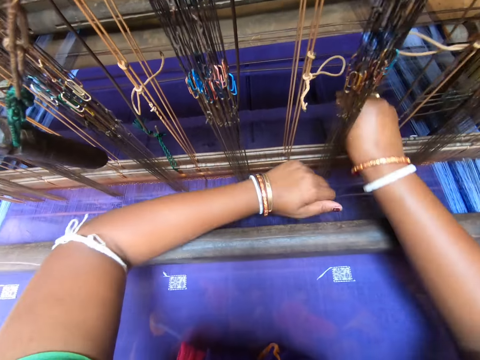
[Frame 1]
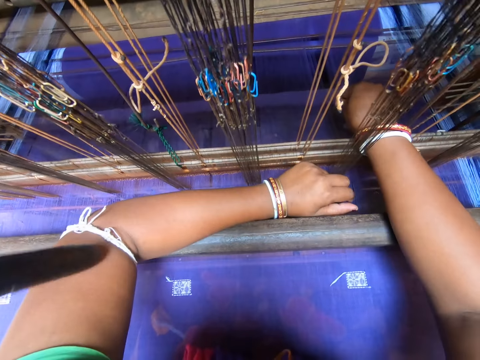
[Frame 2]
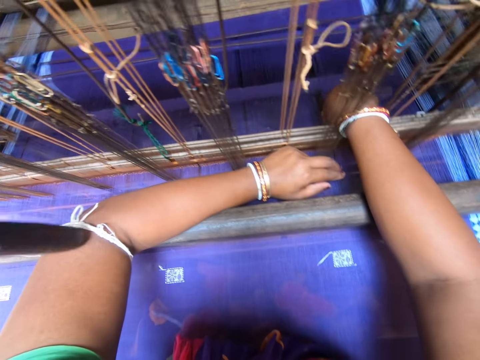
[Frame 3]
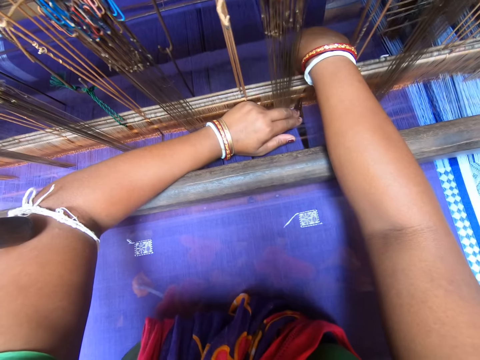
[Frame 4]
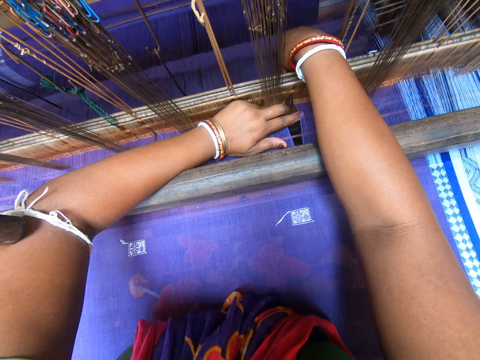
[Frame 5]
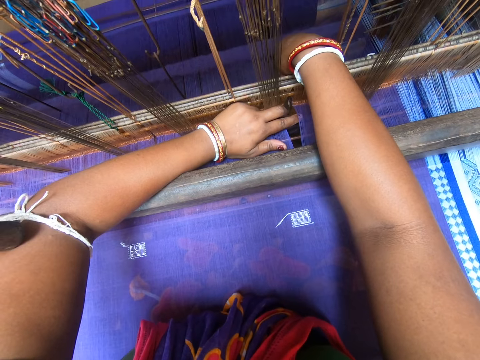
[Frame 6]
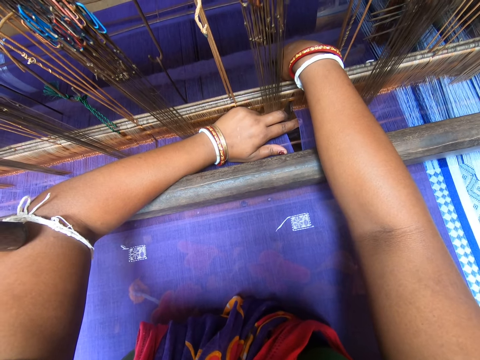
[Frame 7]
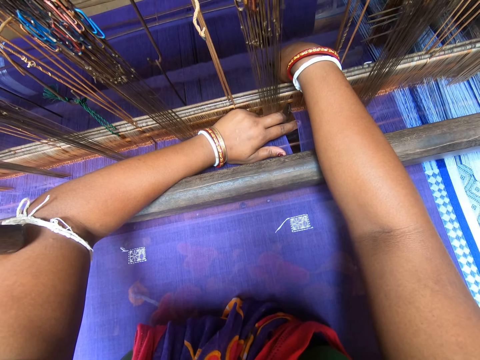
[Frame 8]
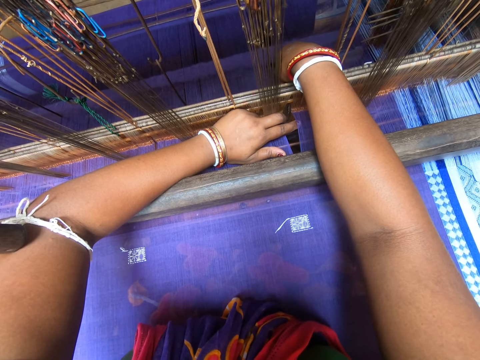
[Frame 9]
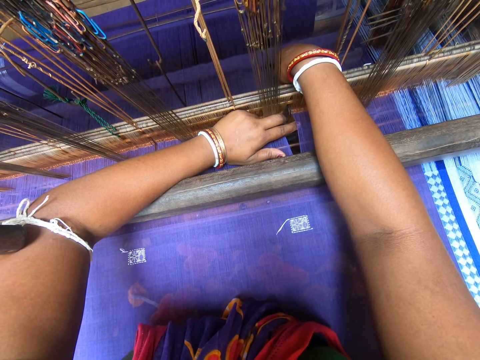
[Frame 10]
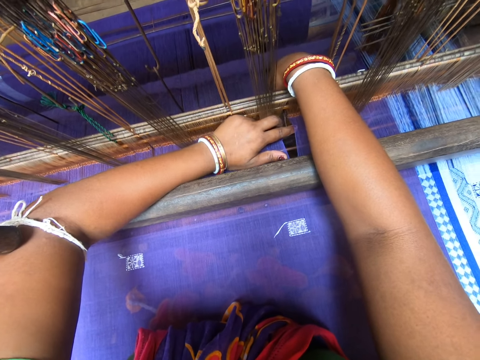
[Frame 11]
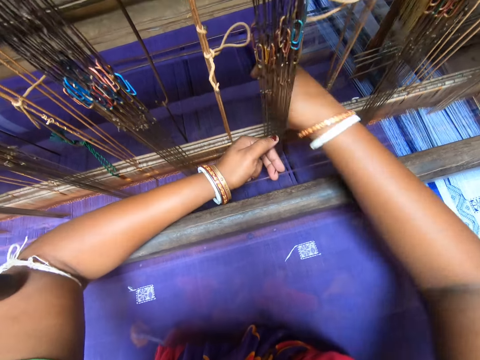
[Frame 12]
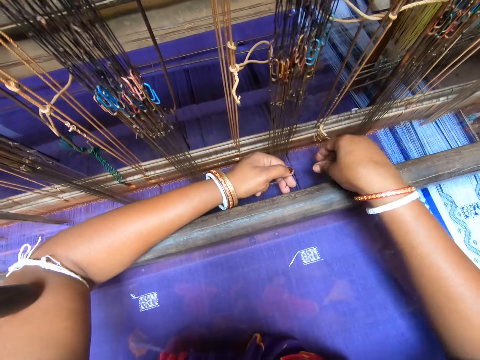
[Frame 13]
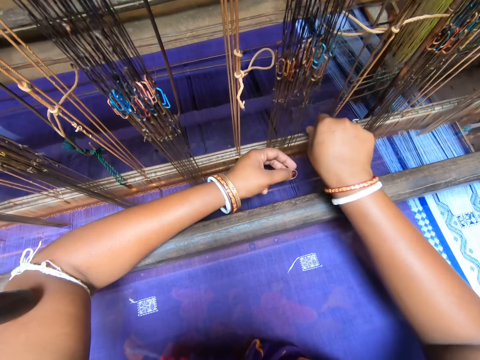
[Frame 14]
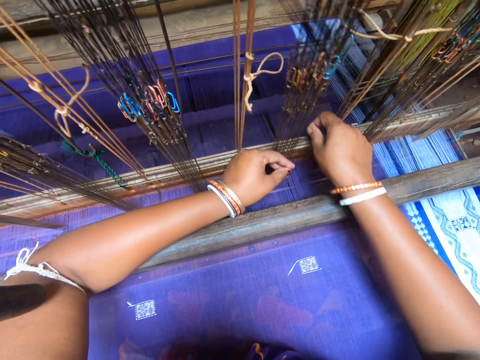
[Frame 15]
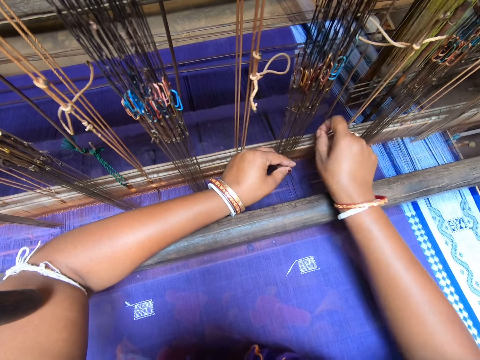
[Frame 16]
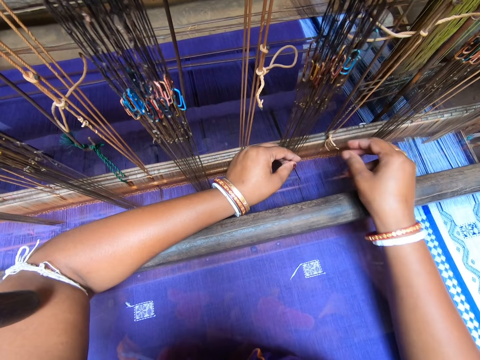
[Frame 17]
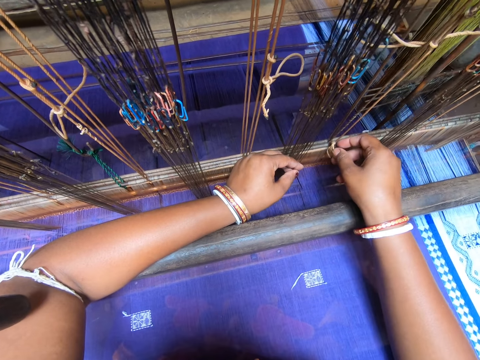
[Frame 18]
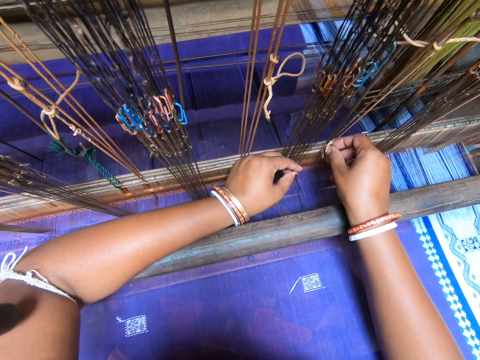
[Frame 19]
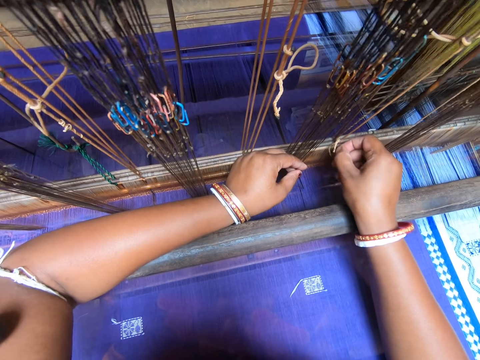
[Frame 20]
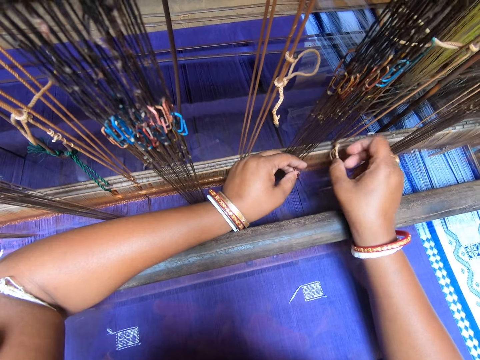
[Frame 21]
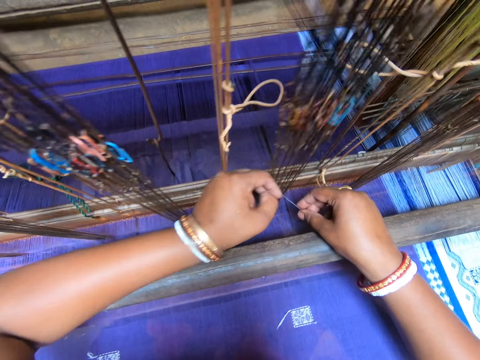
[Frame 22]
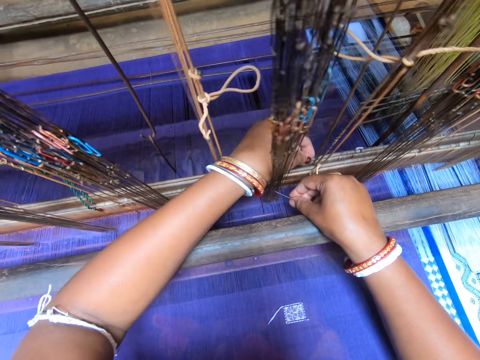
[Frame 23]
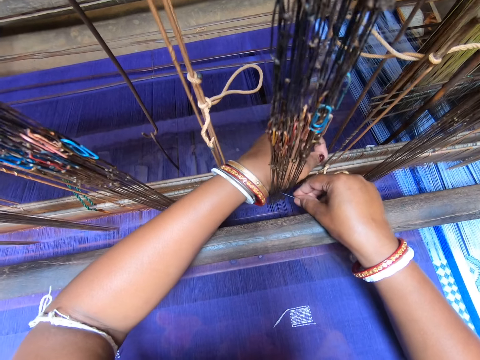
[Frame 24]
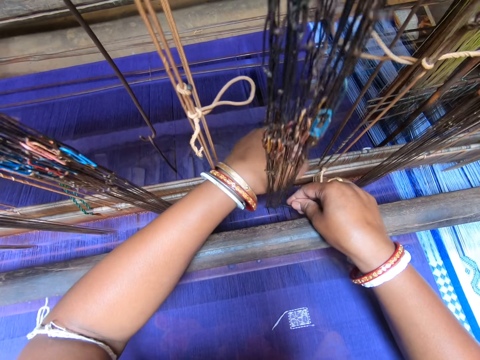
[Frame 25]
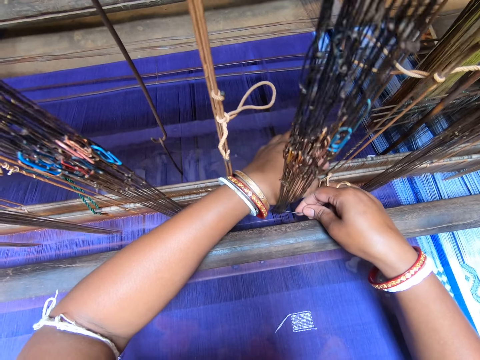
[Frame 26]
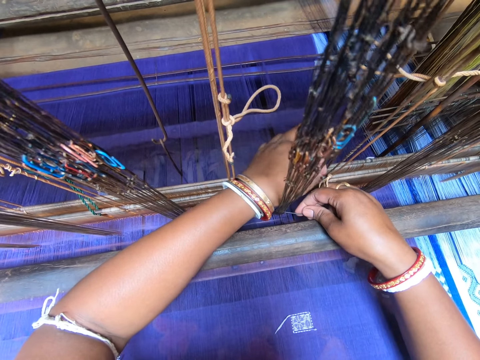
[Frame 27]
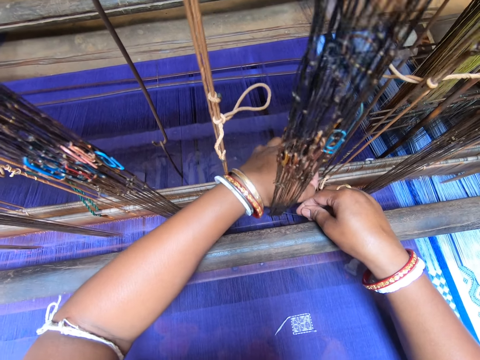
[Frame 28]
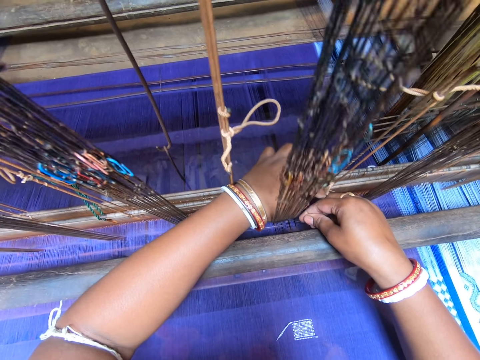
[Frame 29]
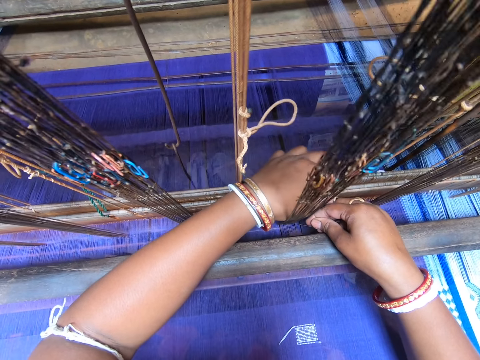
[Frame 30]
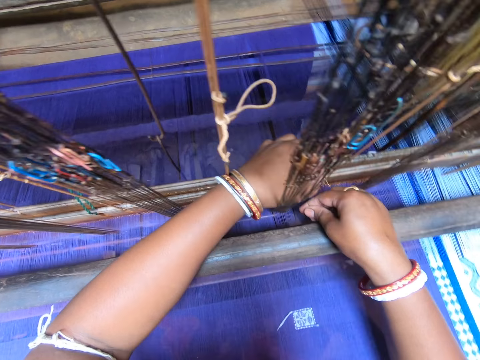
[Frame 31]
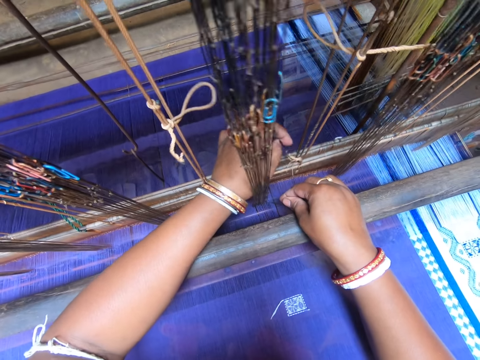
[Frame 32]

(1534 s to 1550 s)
The camera wearer pulls the beam with her left hand. She inserts the thread on the needle in the fabric with her right hand. She adjusts strings on the sewing machine with the needle. She looses a thread from the heddle with her right hand. She holds the needle with her right hand. She looses the thread from the heddle with her left hand.

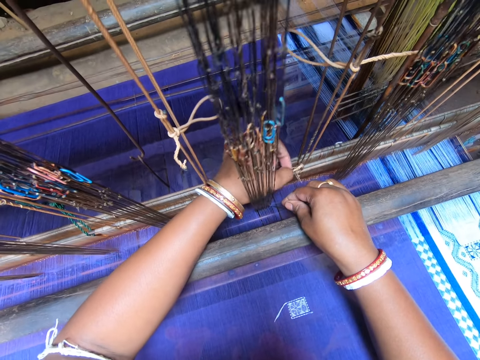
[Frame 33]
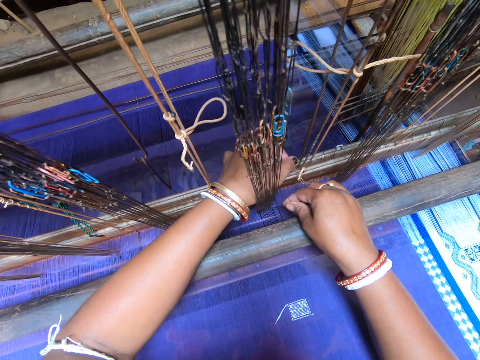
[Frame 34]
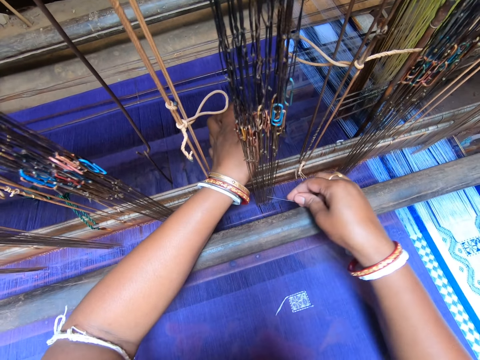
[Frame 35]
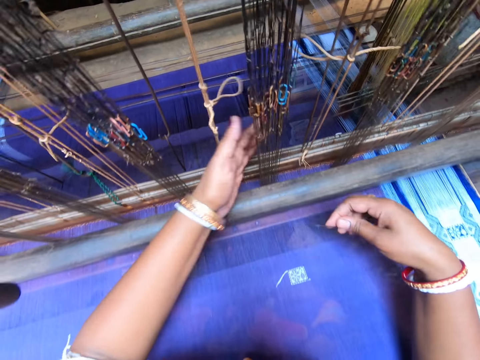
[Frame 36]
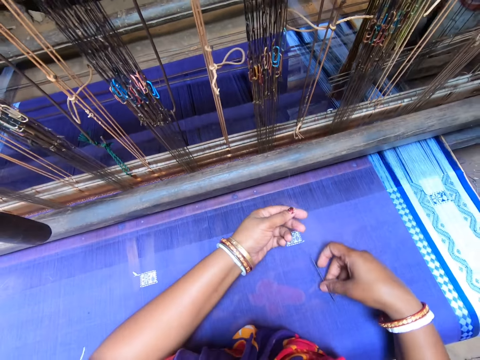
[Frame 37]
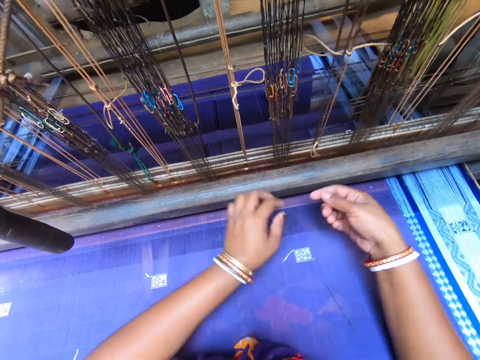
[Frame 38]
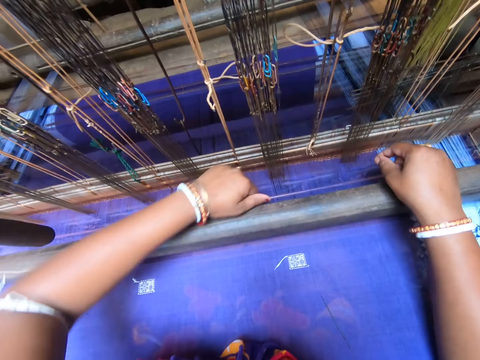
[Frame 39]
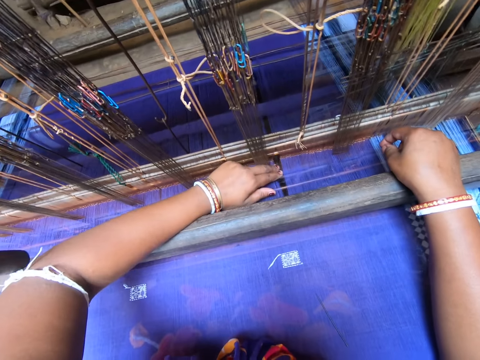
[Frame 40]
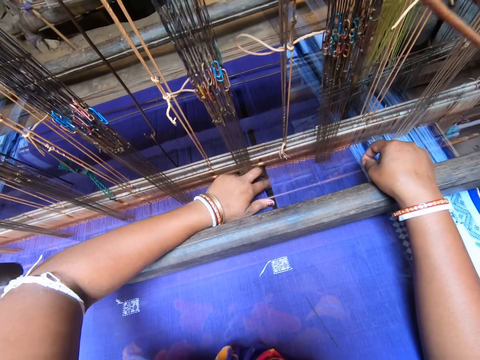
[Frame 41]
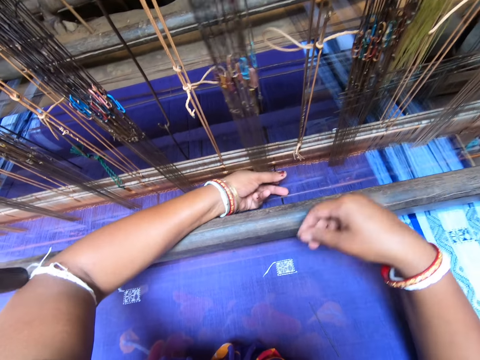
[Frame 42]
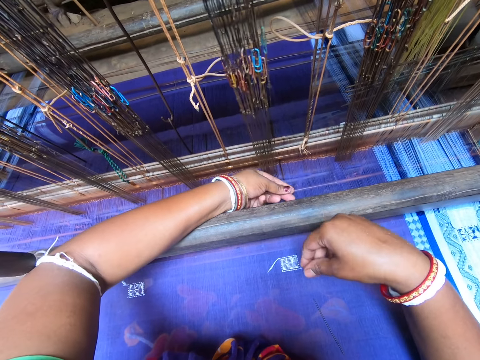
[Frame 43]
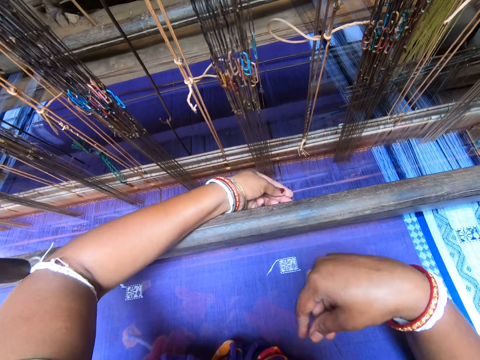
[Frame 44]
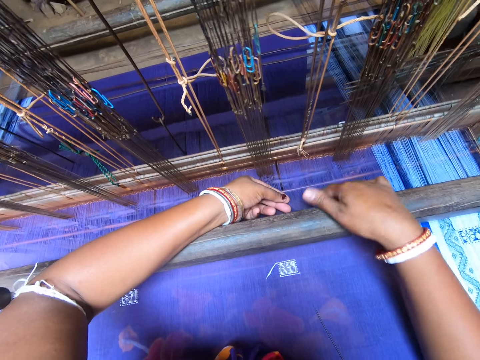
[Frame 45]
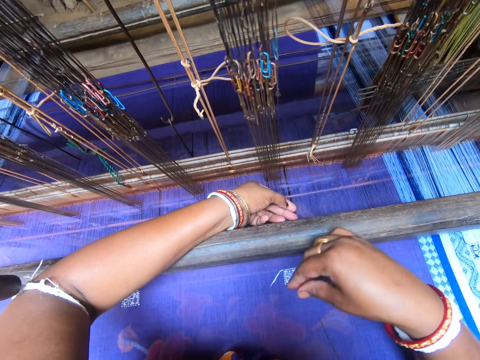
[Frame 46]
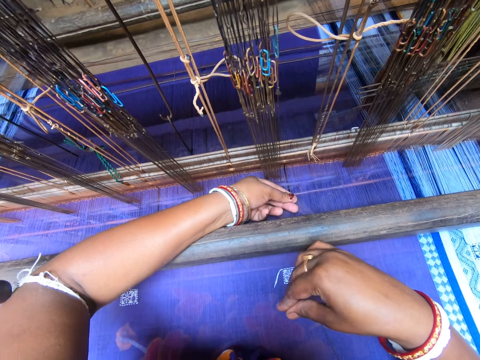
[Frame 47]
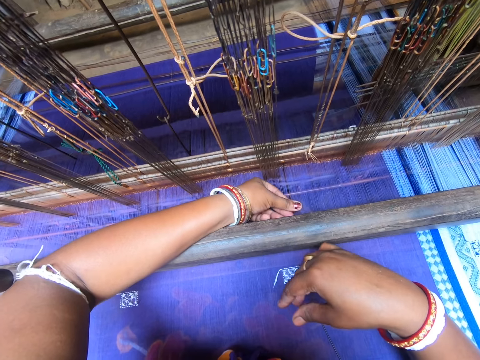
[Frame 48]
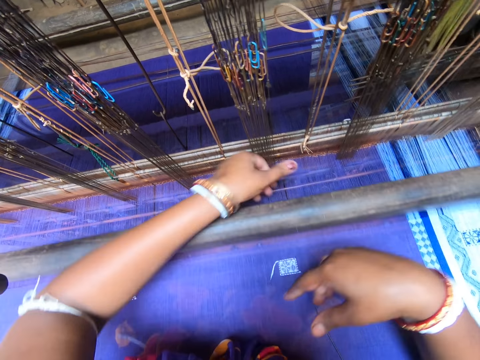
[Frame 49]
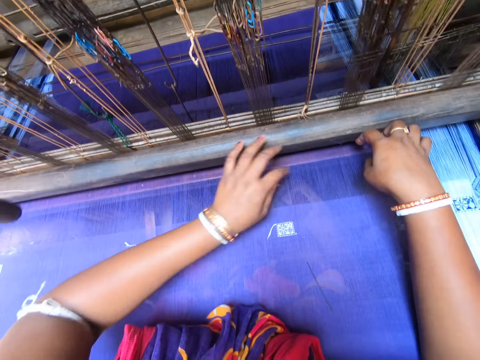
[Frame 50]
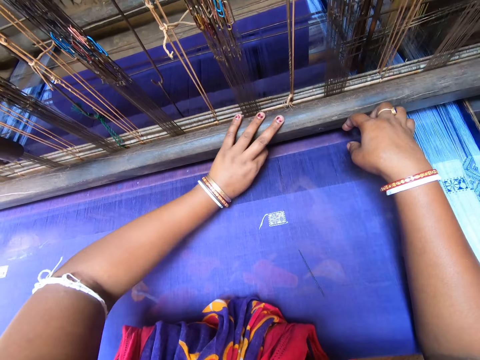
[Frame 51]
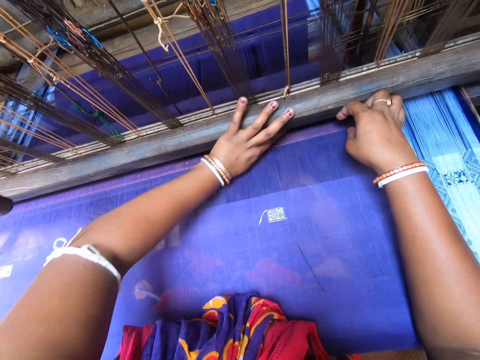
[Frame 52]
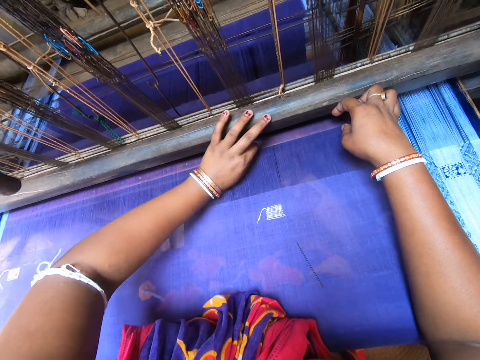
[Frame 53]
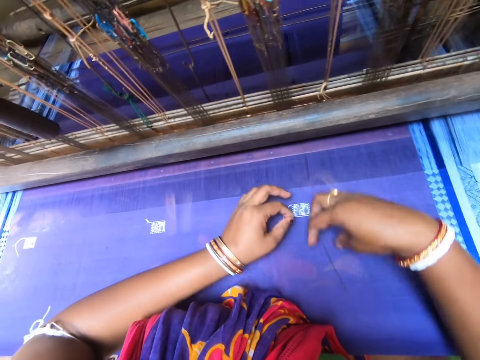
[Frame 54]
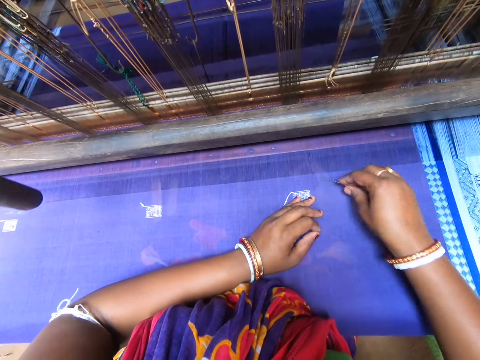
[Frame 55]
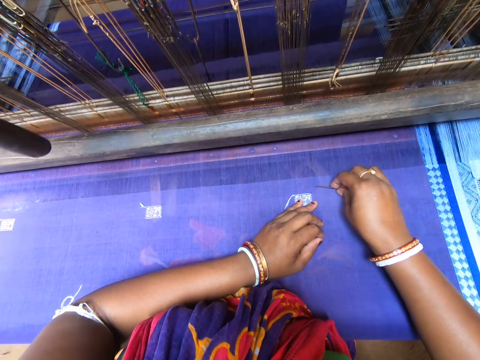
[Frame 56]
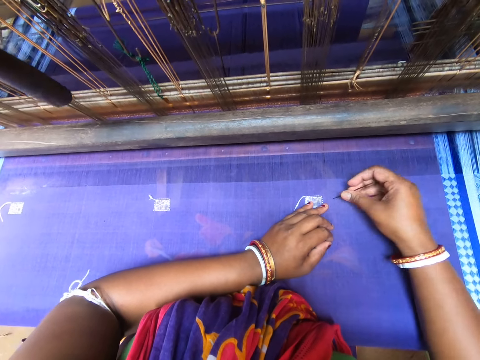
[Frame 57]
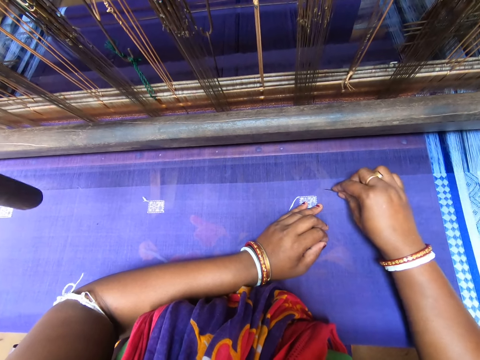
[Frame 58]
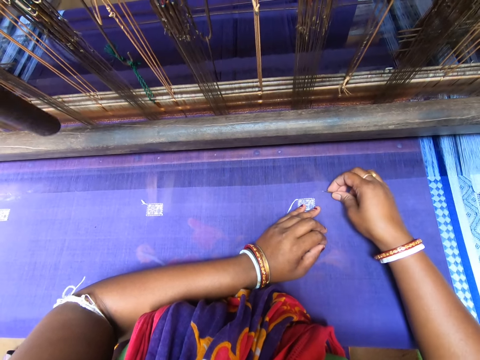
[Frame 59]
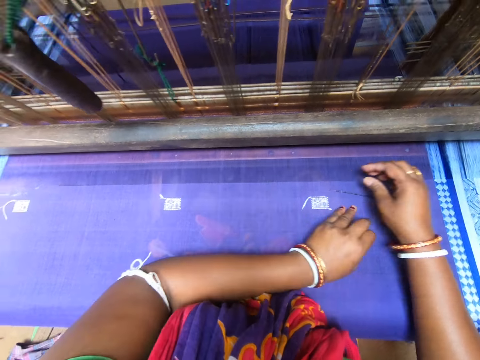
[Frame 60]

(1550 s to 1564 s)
The camera wearer drops the needle on the fabric with her right hand. She holds the thread with her left hand. She holds the thread with her right hand. She holds the beam with her left hand. She adjusts the thread with both hands. She moves the sewing machine rod. She adjusts strings on the sewing machine with the needle. She moves the sewing machine rod. She picks up the needle on the fabric with her right hand. She inserts the needle into the fabric with her right hand.
